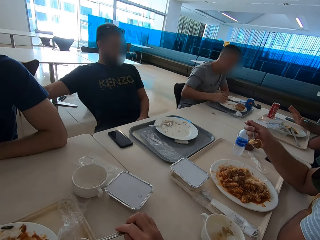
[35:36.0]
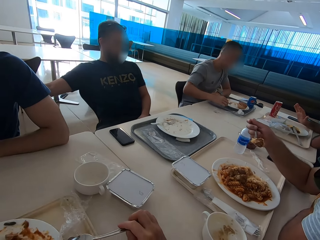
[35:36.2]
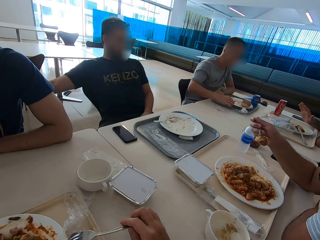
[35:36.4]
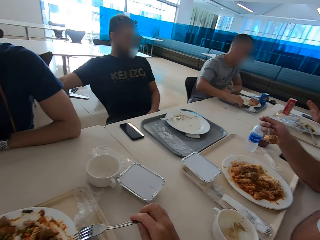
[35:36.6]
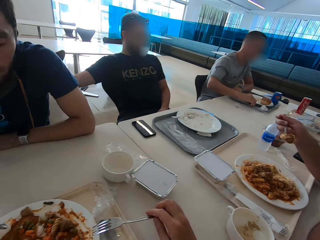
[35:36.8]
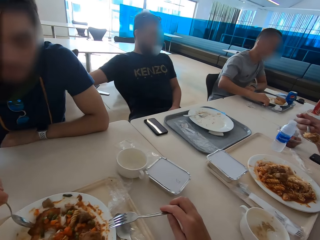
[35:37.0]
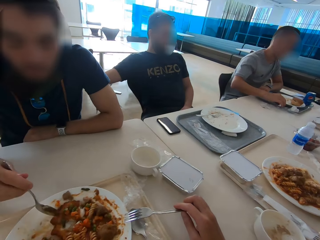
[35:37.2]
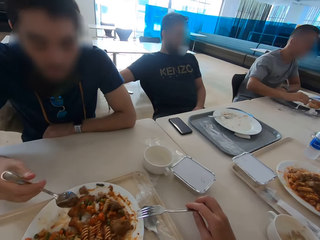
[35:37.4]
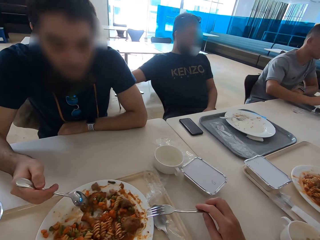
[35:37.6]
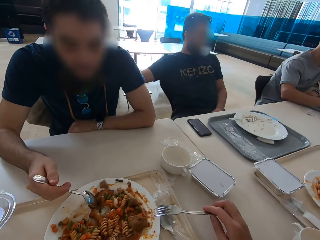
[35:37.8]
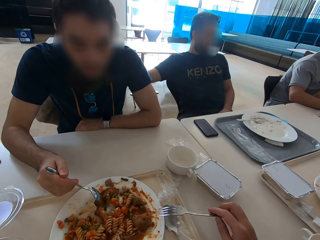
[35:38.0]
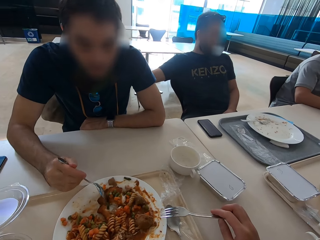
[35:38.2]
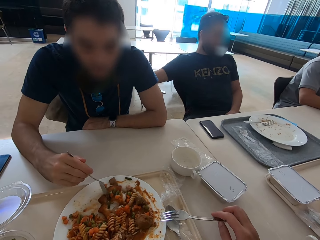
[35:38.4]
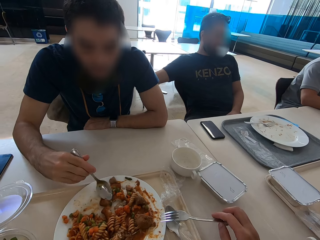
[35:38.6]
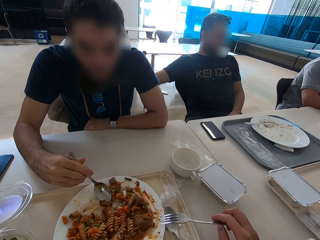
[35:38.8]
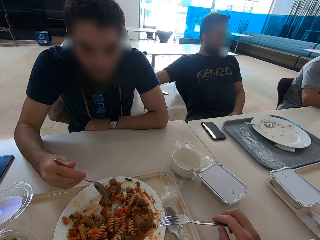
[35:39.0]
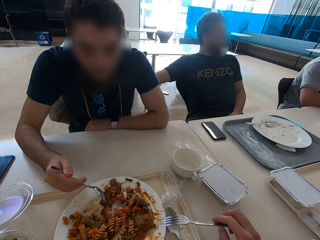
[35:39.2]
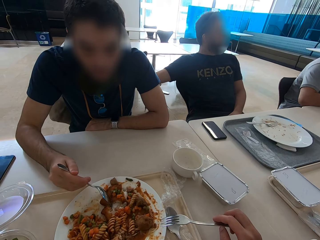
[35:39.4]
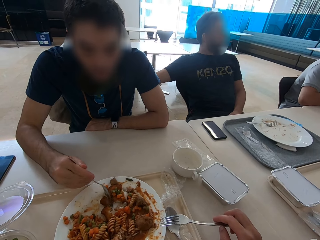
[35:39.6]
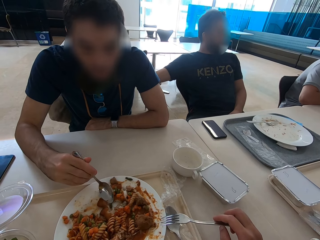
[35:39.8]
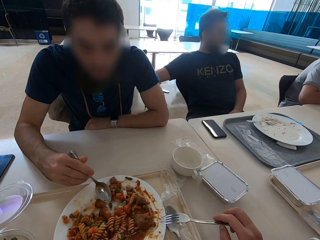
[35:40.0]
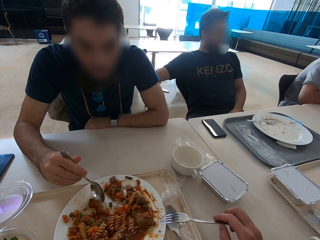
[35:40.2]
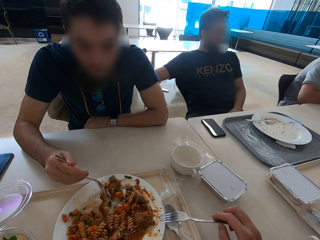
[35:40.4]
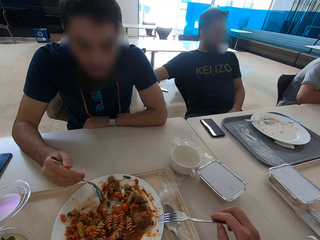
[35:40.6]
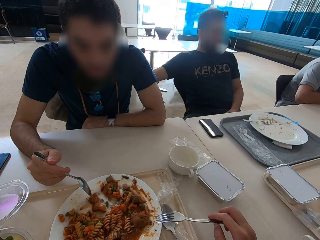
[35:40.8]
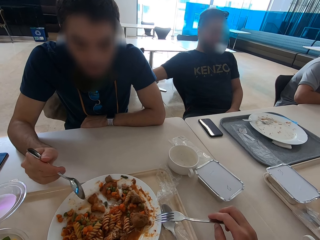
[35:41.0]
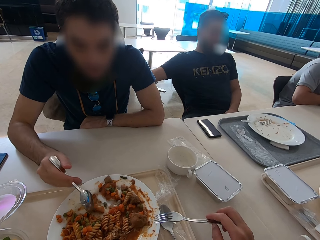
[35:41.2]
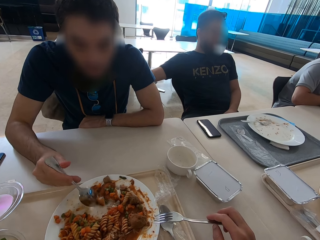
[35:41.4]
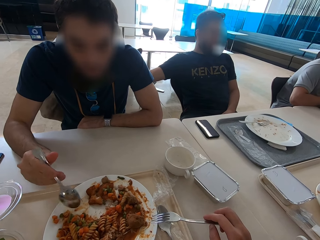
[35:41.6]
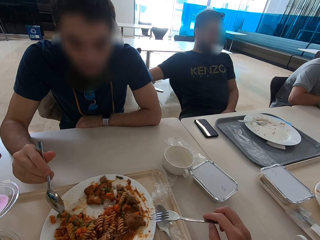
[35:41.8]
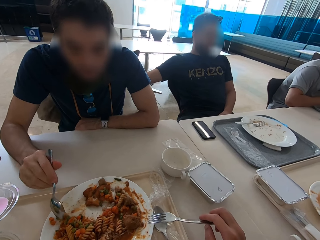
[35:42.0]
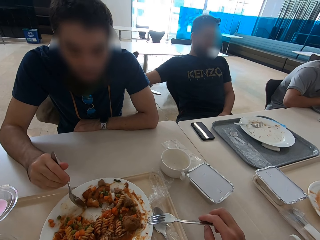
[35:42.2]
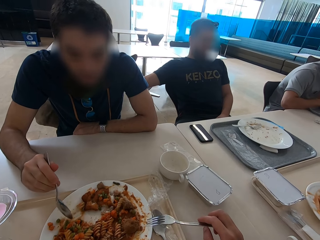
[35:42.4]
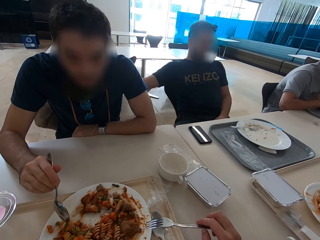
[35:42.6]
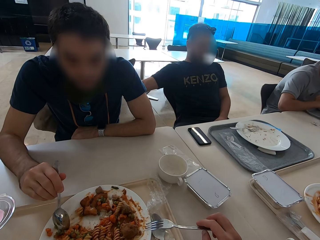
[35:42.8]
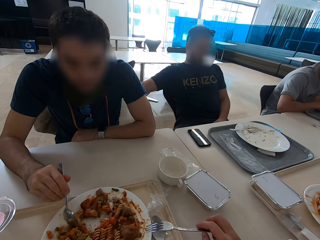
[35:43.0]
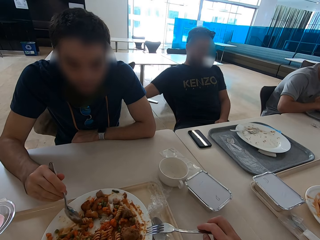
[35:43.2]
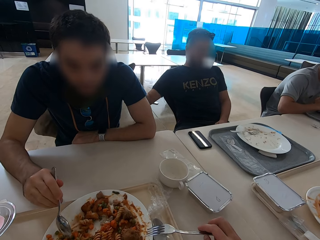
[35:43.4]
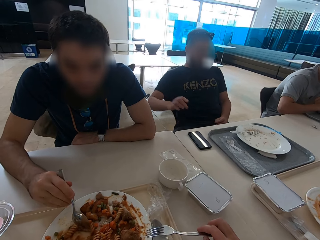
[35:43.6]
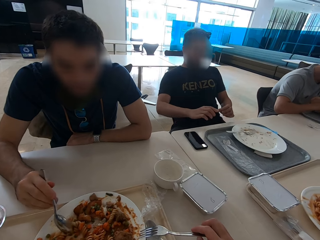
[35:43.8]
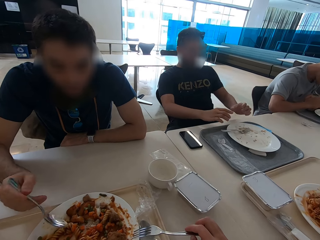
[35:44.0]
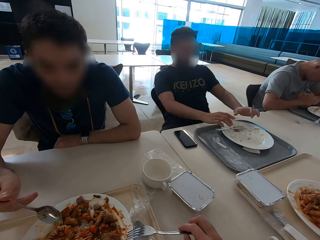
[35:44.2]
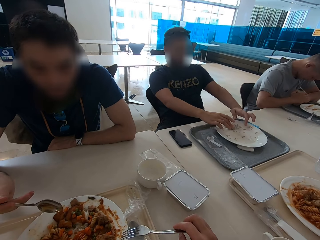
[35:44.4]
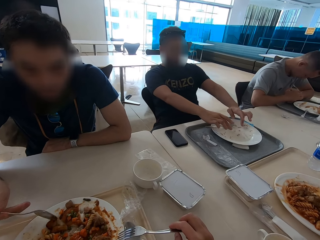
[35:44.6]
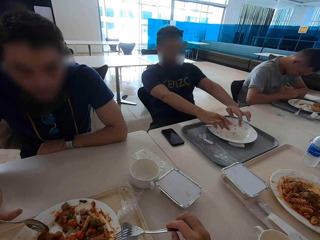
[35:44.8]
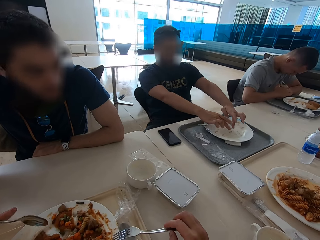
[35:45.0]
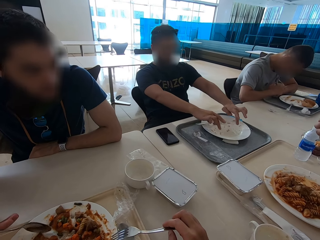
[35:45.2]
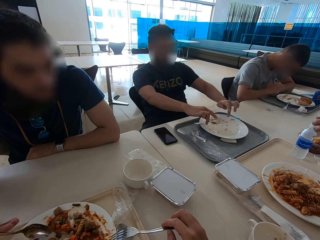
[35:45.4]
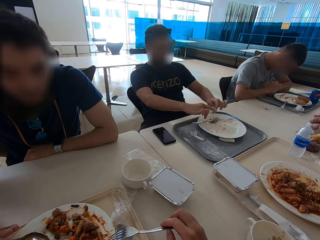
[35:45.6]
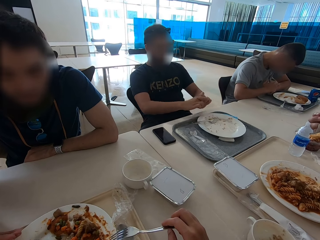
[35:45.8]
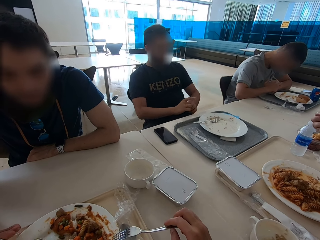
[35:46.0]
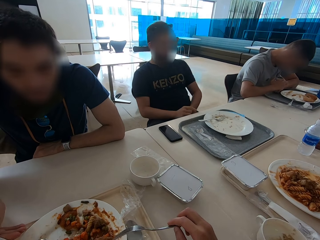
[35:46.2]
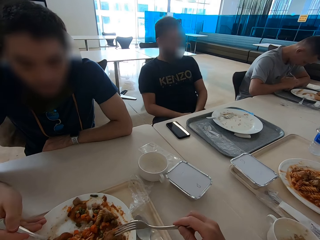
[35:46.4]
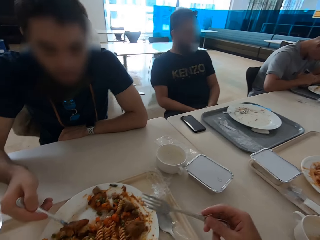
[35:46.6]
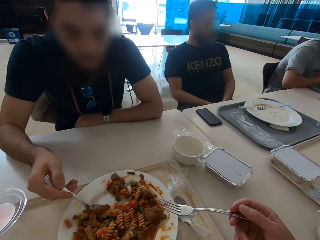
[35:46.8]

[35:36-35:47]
A man speaks with gestures. The camera wearer looks at a person. Another man speaks with gestures.

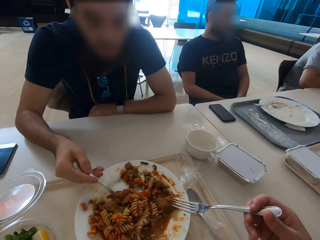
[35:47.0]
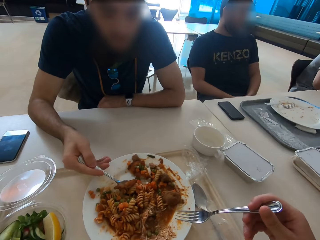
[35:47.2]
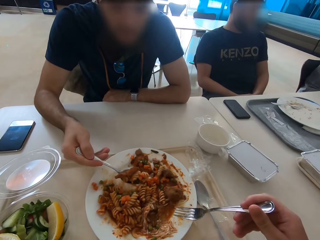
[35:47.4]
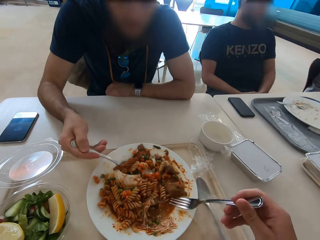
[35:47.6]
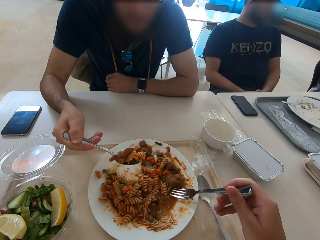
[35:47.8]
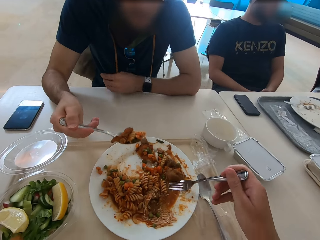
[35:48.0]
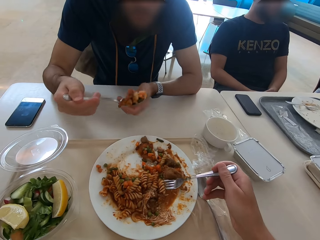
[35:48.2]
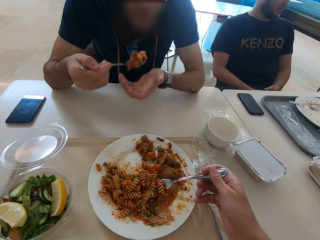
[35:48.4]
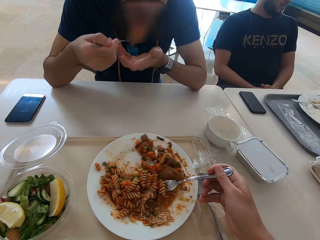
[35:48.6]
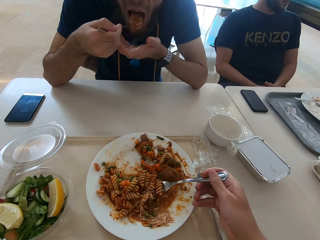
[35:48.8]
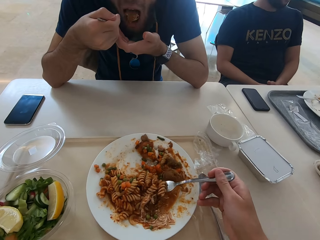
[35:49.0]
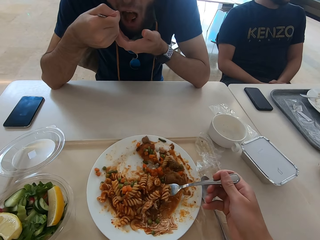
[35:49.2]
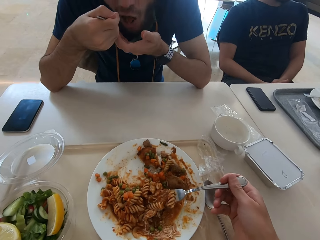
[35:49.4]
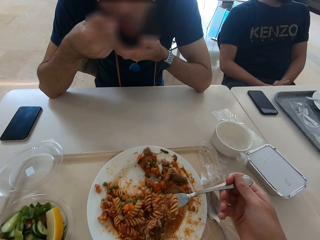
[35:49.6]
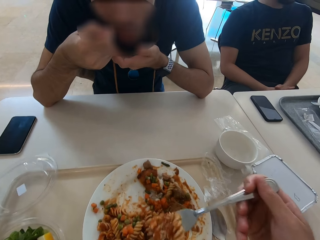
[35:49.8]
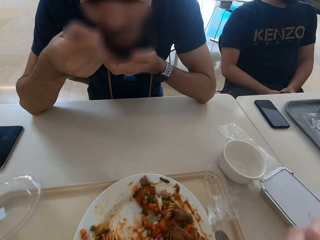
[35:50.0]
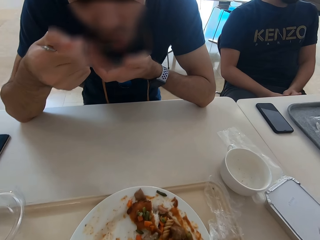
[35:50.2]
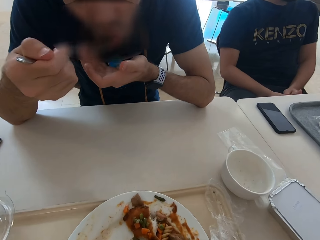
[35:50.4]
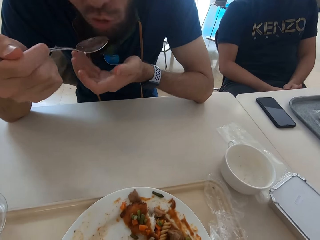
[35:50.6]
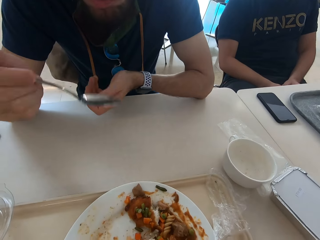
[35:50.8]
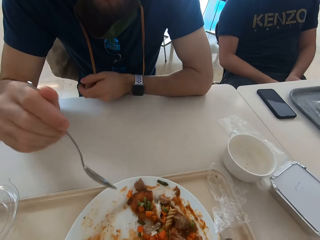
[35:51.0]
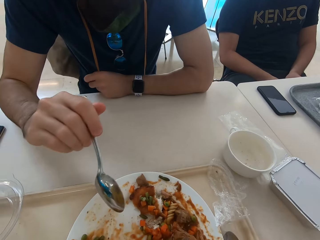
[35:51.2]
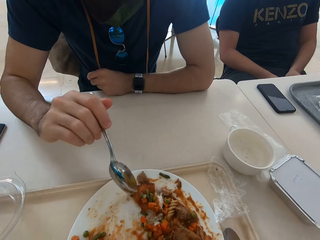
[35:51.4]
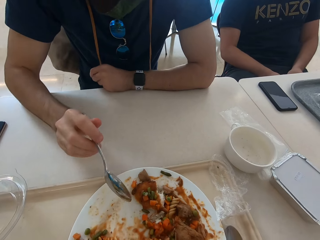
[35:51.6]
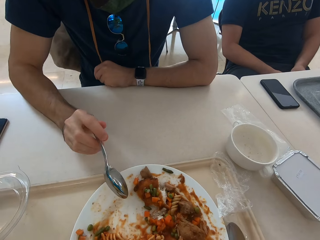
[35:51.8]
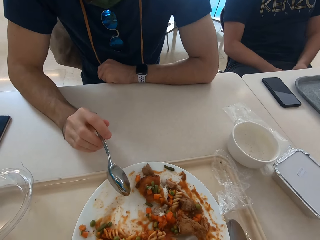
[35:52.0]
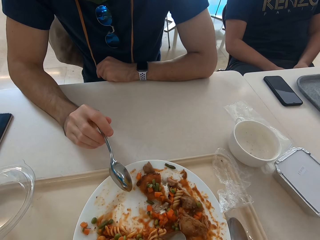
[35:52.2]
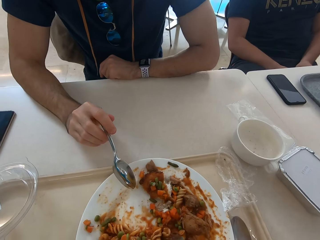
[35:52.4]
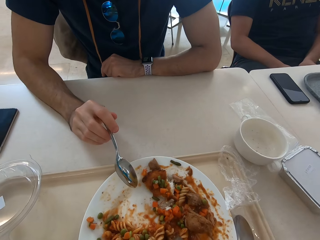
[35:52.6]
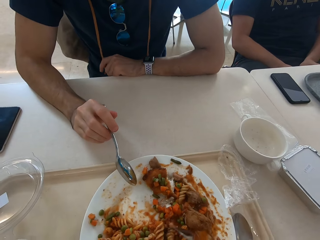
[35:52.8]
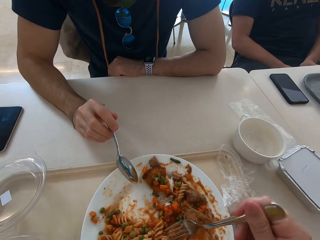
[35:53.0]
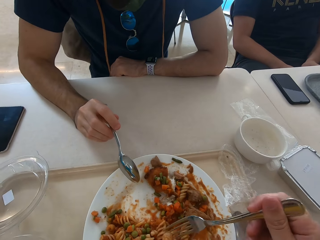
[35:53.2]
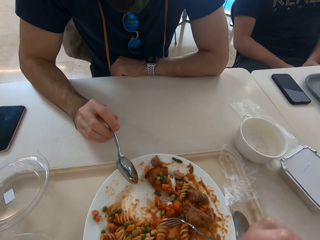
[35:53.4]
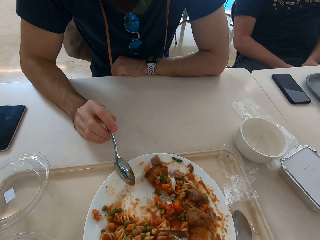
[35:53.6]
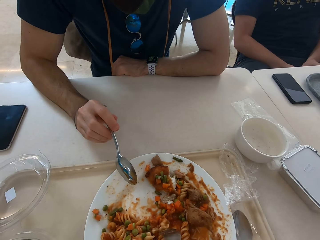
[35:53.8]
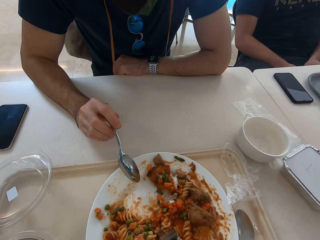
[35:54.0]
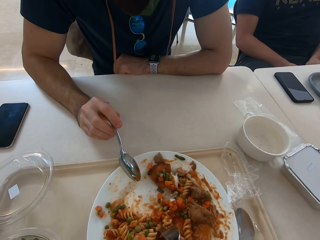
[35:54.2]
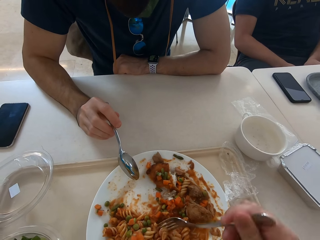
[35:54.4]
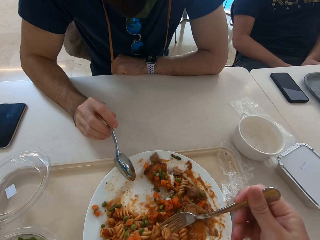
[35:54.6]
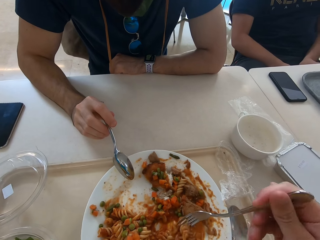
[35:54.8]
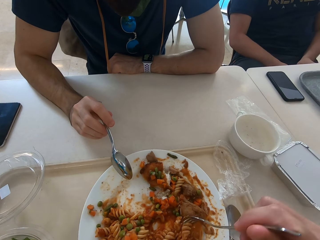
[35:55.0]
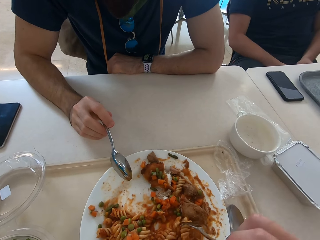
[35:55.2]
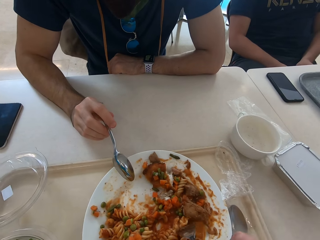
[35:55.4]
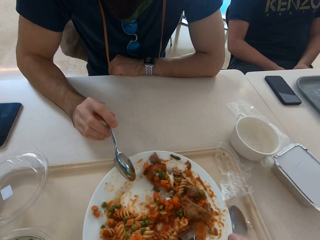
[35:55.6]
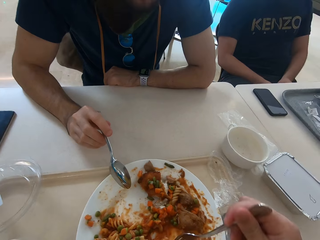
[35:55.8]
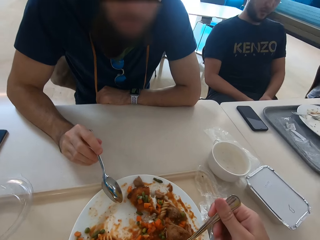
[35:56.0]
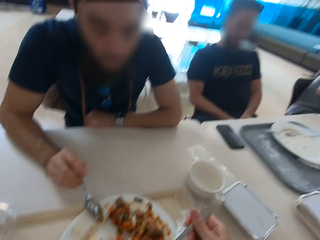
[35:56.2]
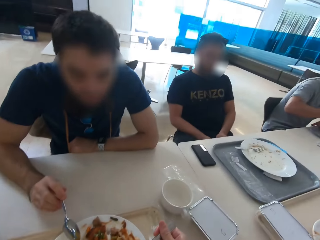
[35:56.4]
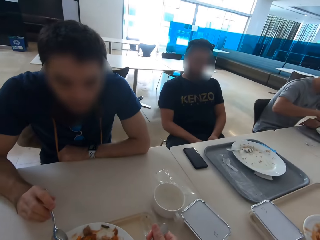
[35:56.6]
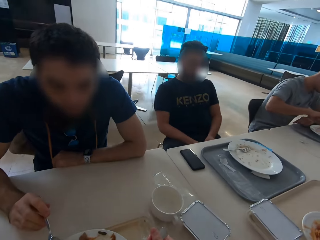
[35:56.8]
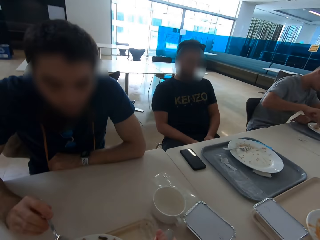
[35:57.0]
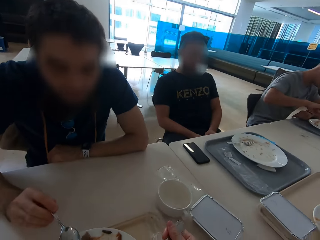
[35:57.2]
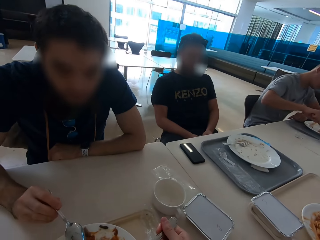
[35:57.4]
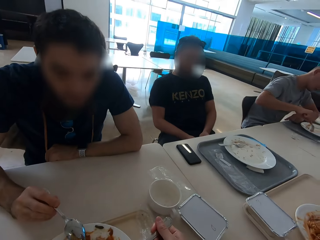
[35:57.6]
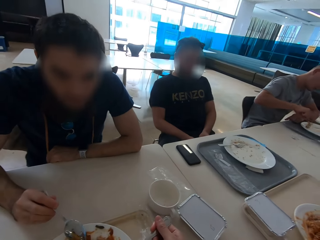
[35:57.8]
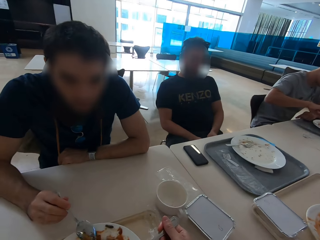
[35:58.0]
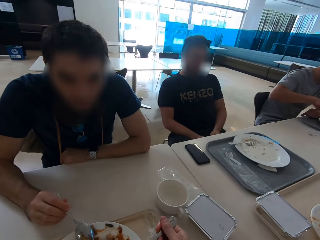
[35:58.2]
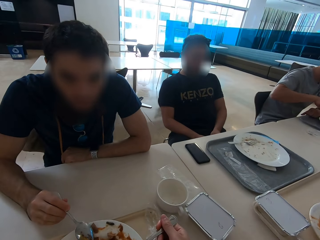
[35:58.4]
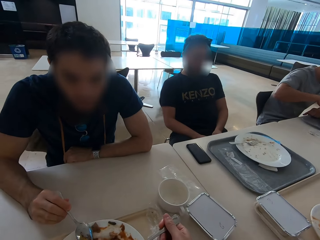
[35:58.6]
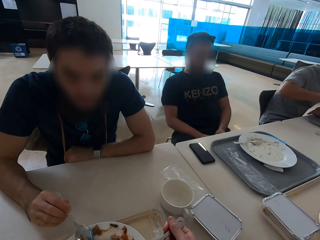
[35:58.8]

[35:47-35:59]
A person eats. The camera wearer eats.
